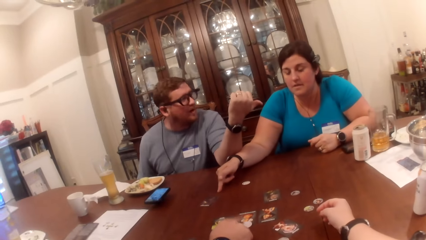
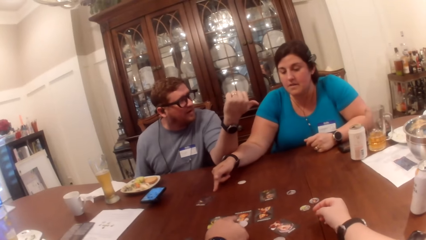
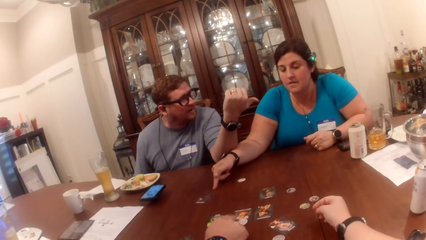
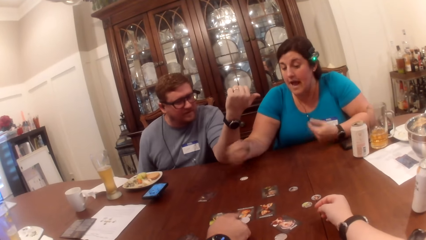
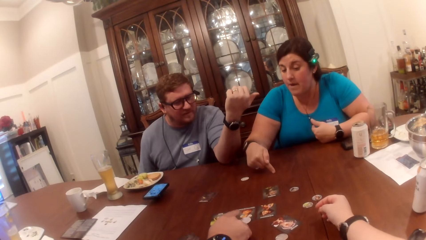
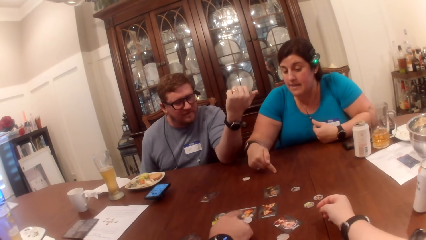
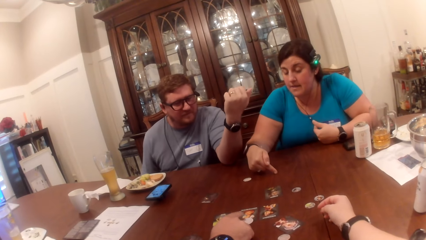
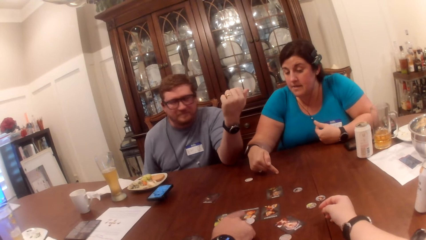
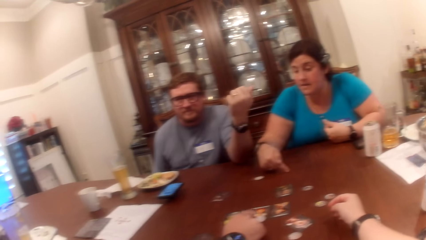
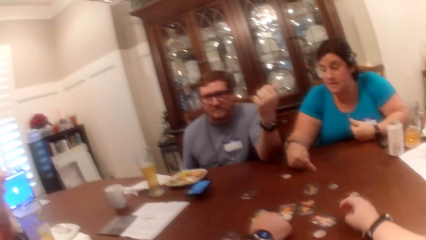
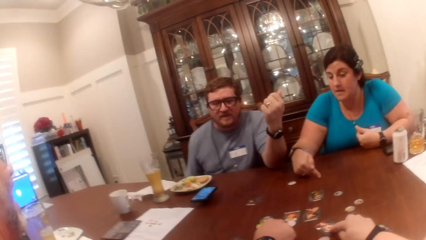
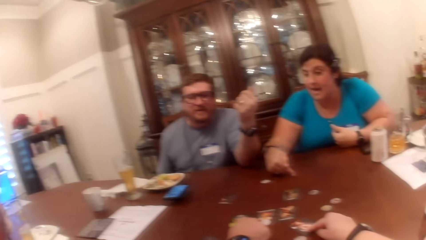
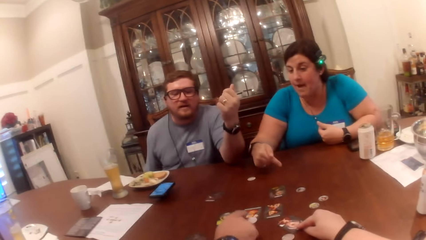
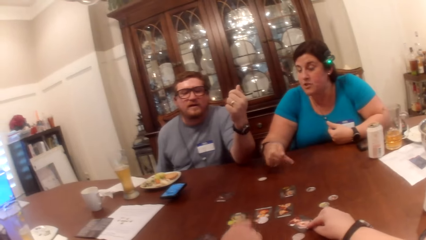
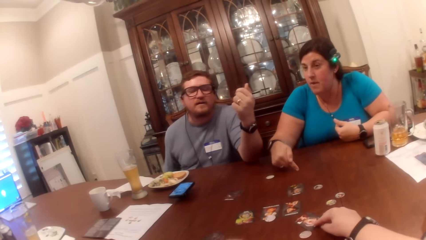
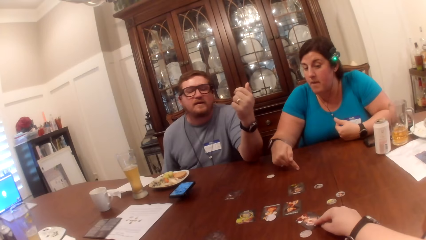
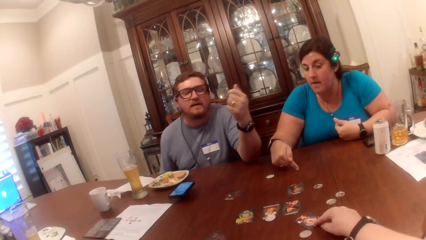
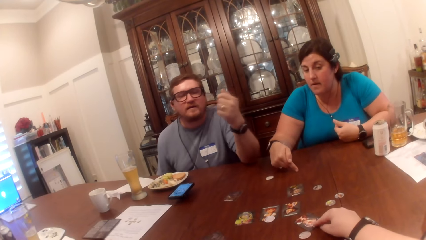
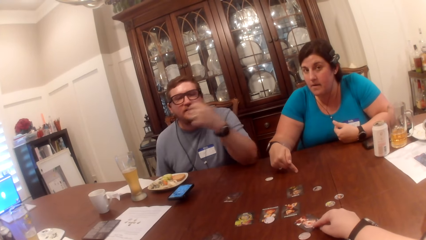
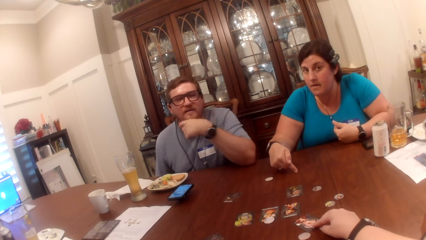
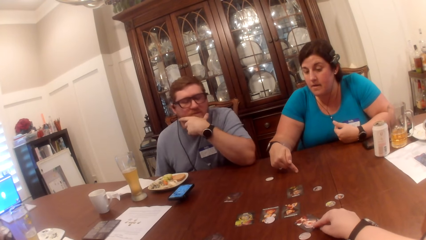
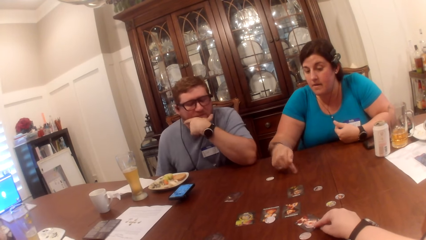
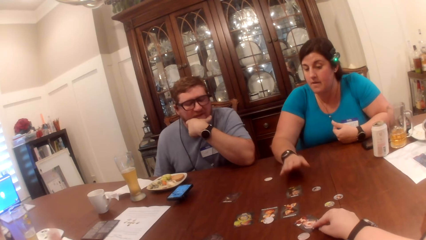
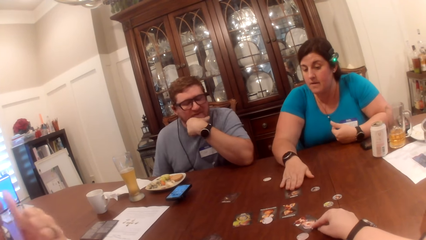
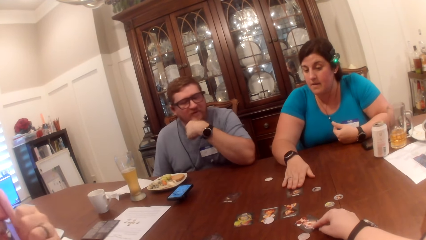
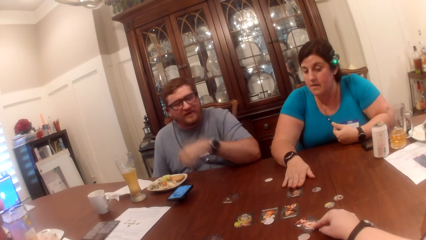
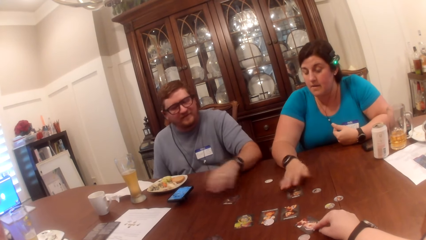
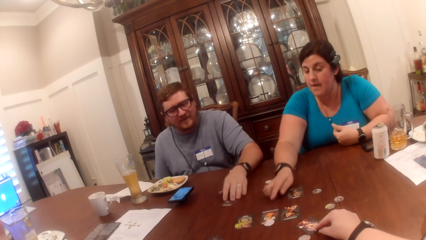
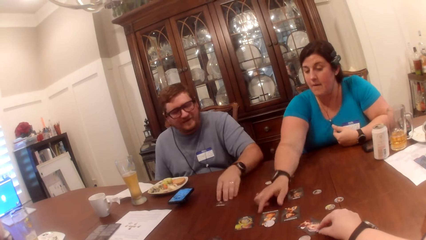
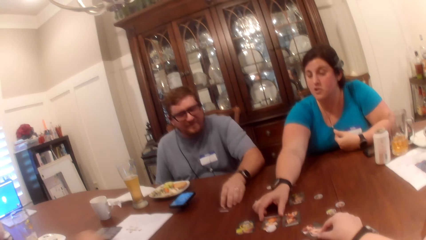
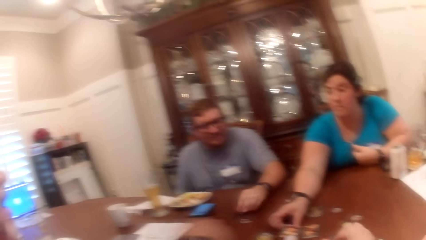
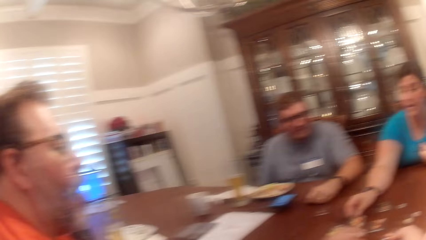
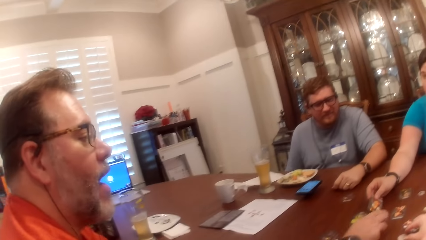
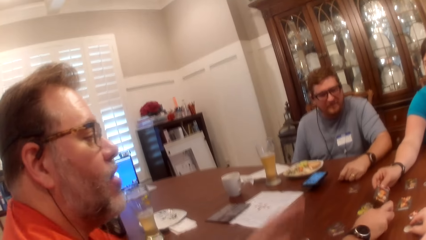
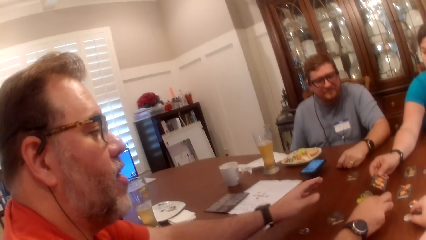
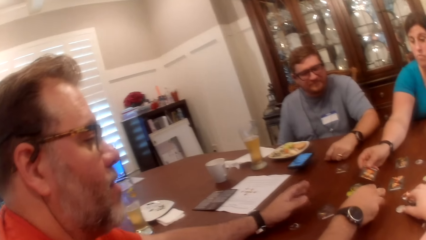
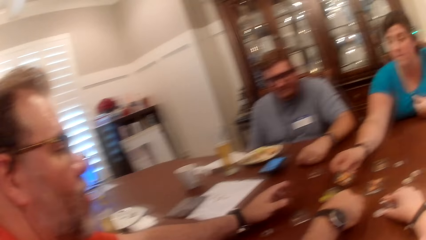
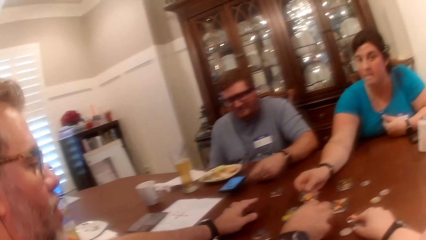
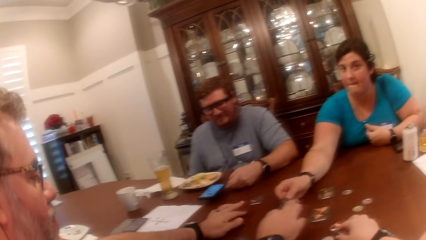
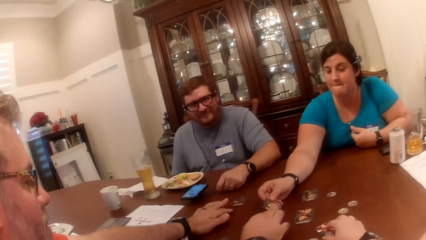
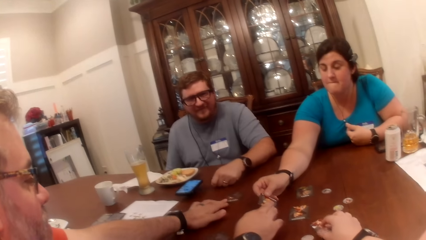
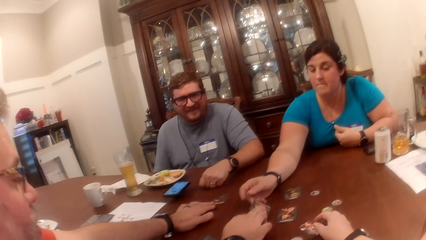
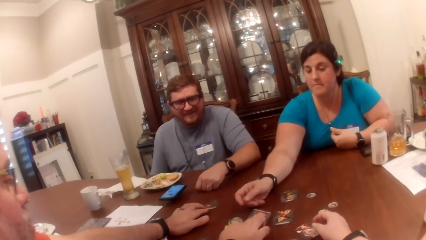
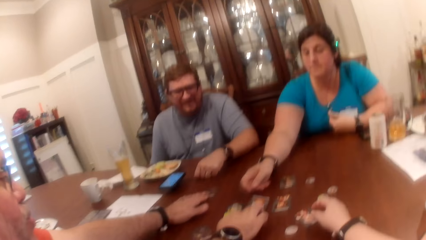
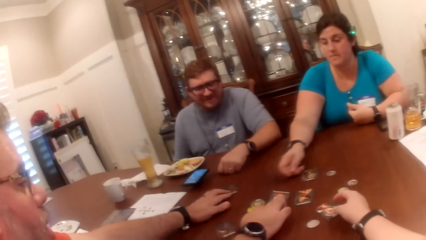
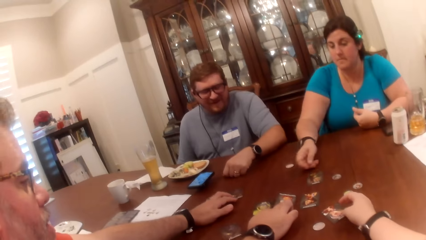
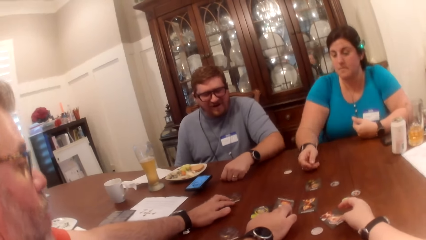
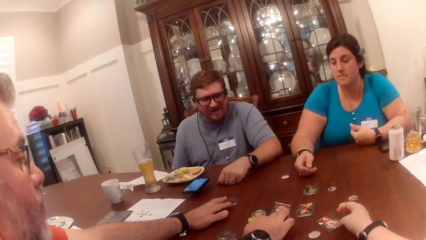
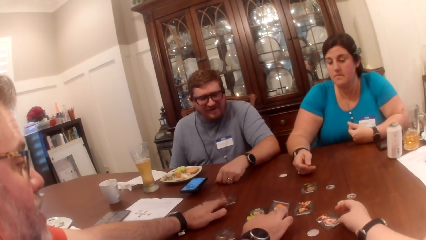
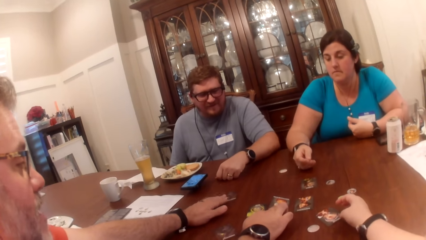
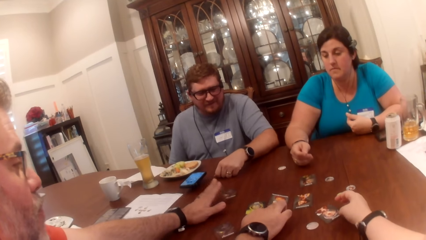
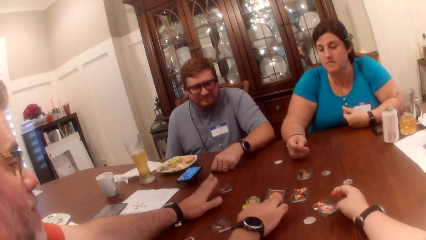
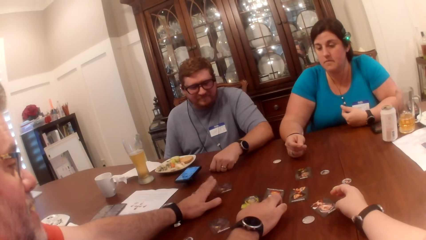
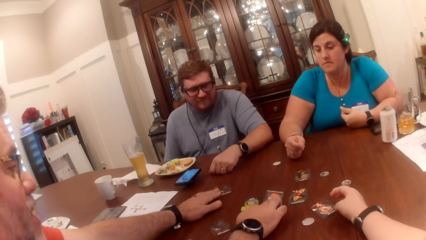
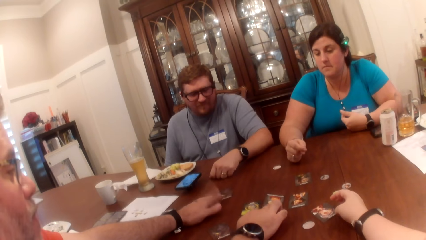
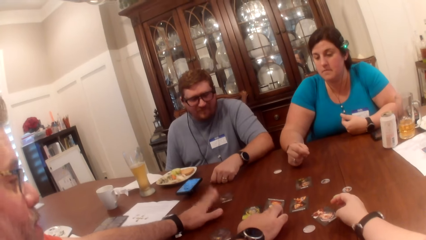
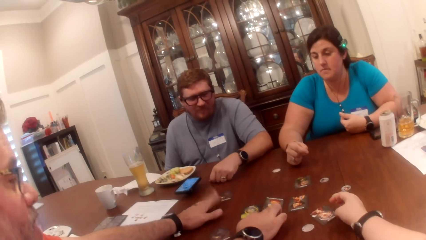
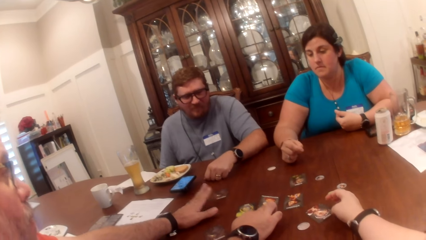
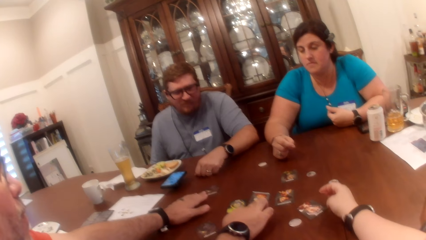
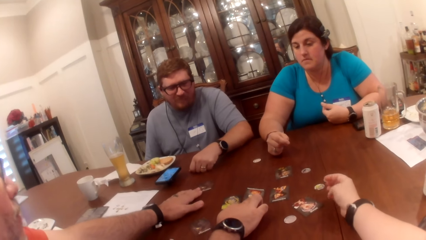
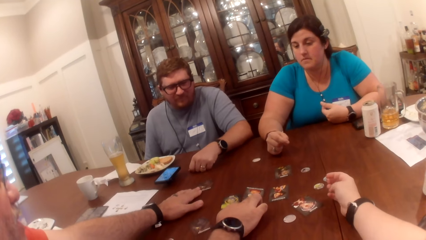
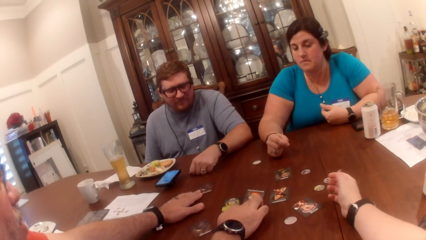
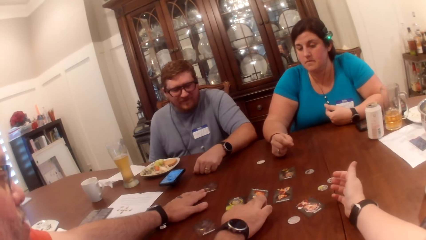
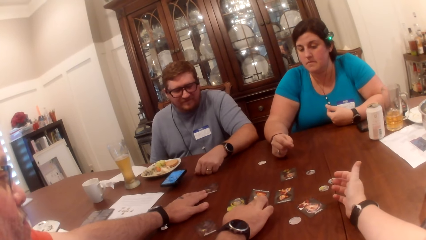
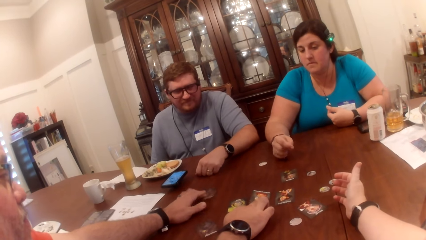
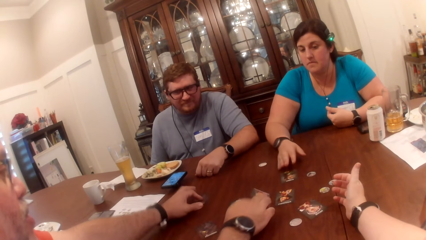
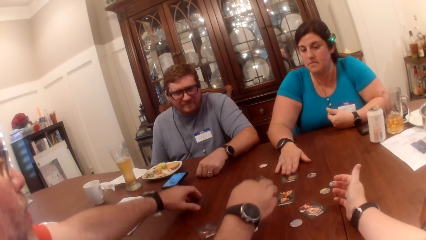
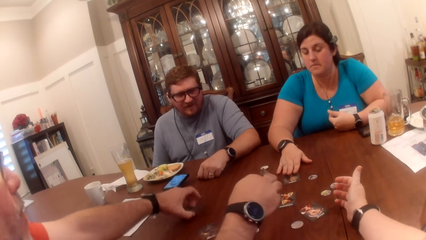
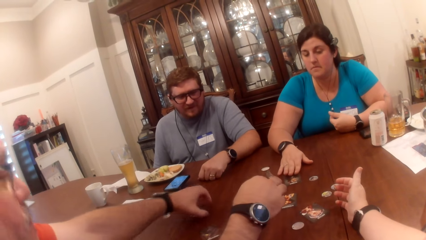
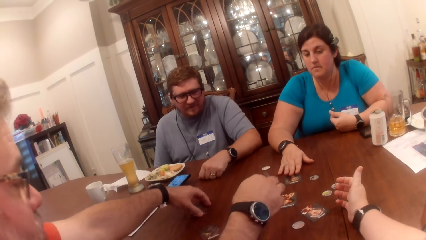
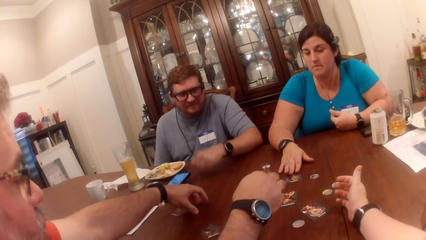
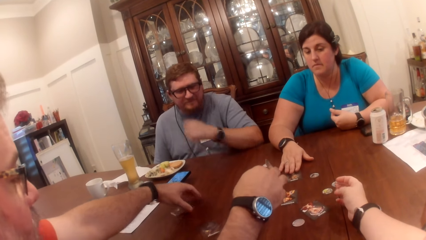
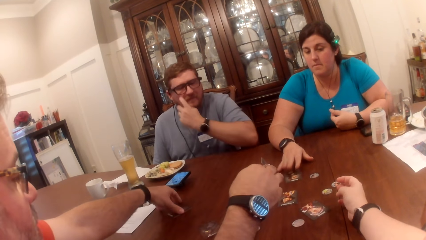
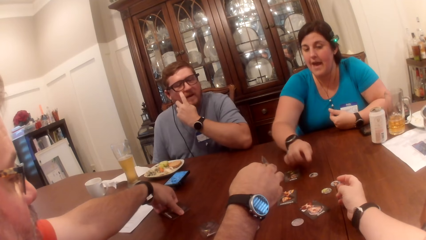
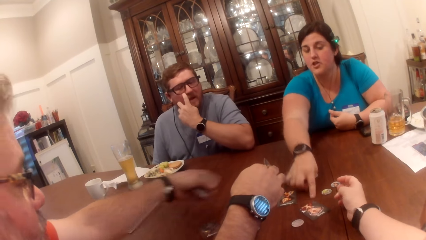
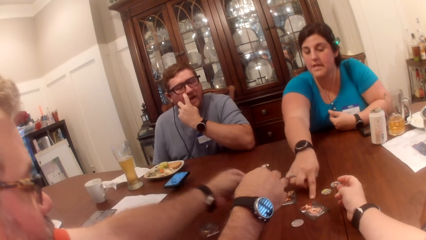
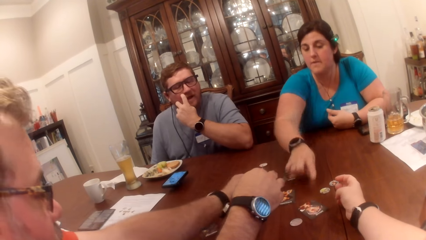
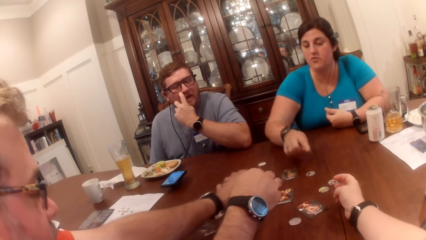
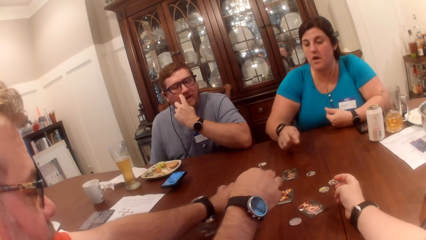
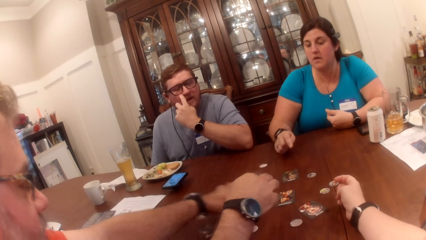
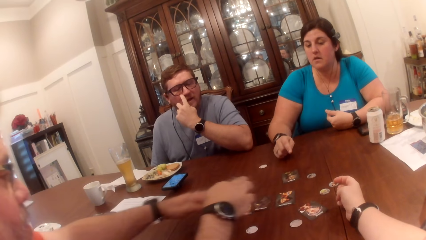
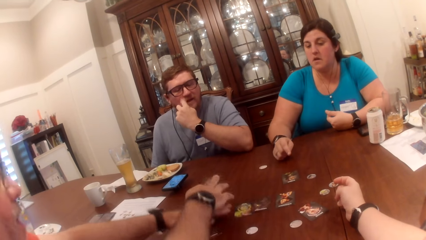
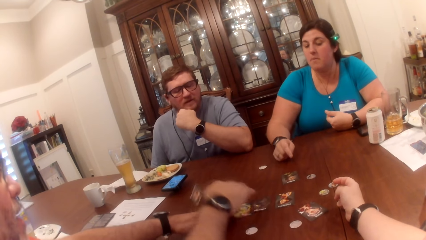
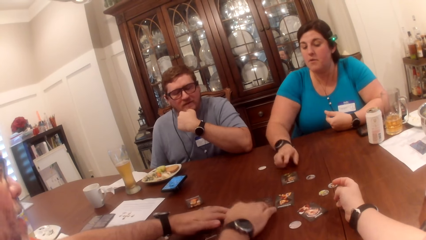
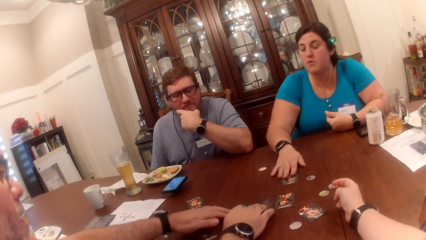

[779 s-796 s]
The camera wearer looks at a man and a woman. A woman holds the card on the table with her right hand. The camera wearer looks at another man. A man takes the card in the woman's right hand with his right hand. The man repositions the cards on the table with both hands.
